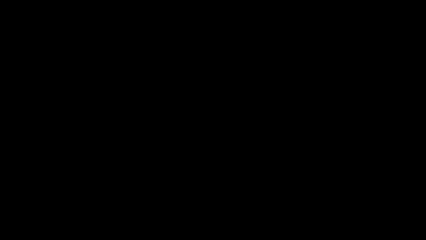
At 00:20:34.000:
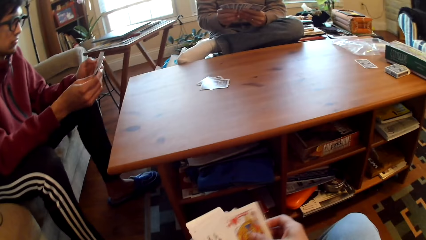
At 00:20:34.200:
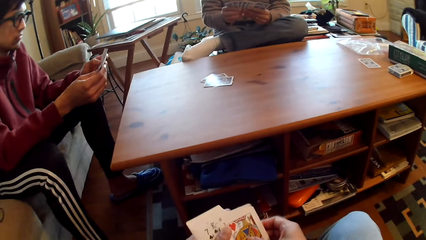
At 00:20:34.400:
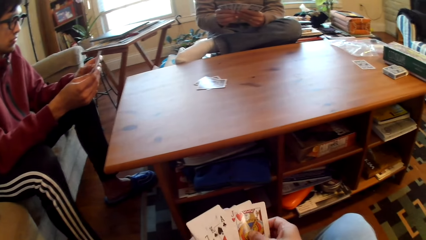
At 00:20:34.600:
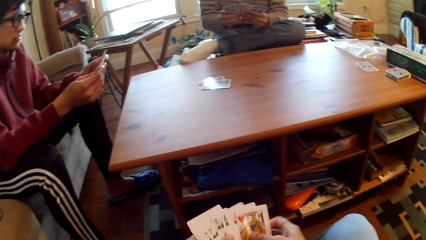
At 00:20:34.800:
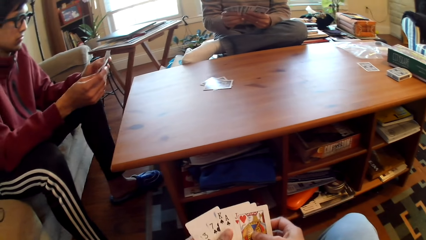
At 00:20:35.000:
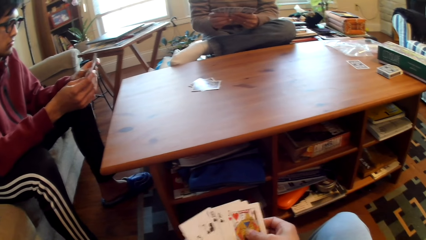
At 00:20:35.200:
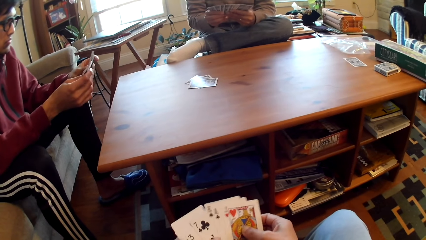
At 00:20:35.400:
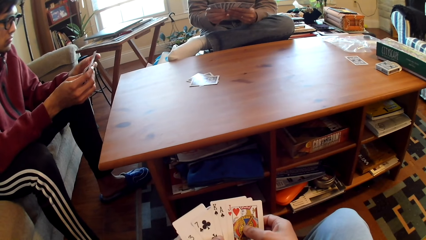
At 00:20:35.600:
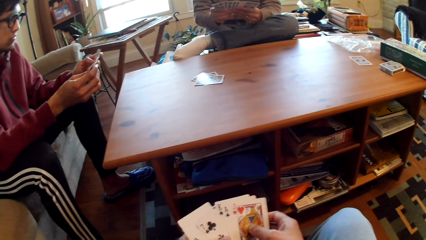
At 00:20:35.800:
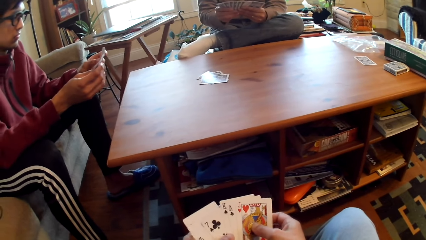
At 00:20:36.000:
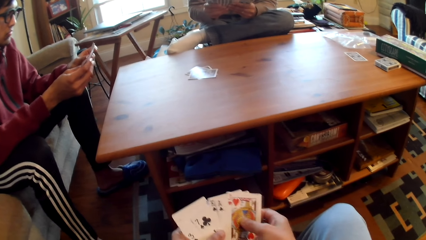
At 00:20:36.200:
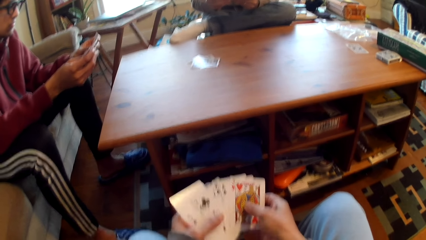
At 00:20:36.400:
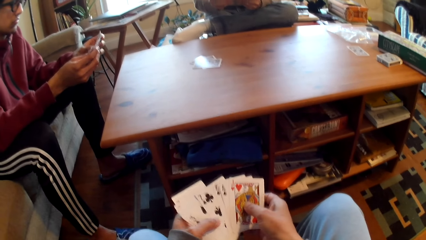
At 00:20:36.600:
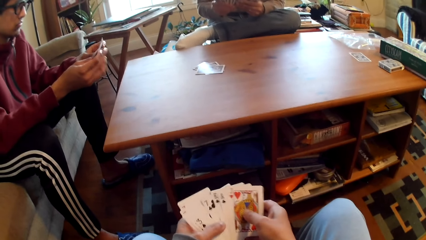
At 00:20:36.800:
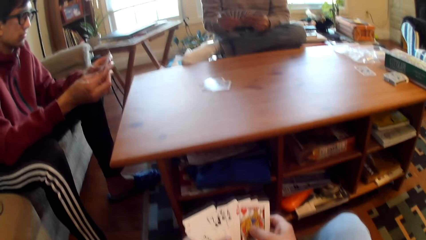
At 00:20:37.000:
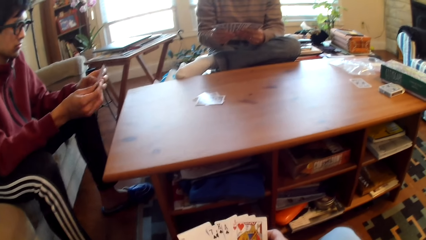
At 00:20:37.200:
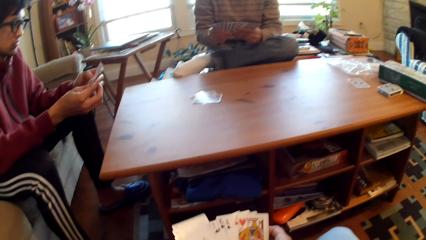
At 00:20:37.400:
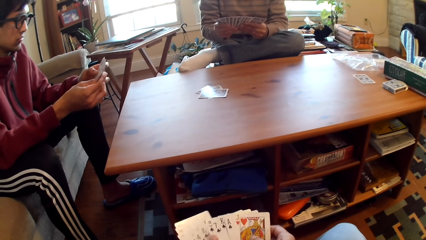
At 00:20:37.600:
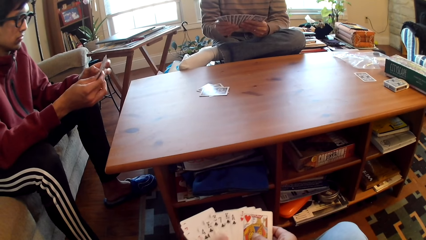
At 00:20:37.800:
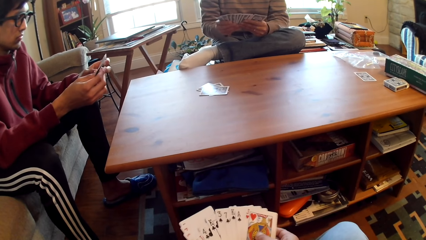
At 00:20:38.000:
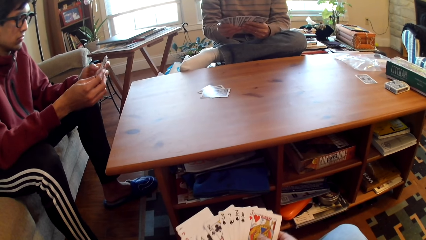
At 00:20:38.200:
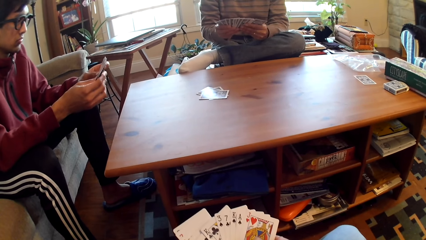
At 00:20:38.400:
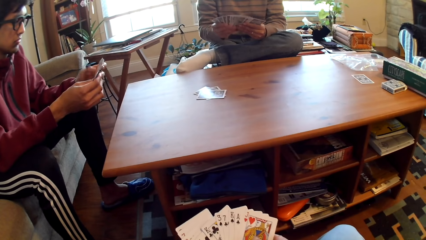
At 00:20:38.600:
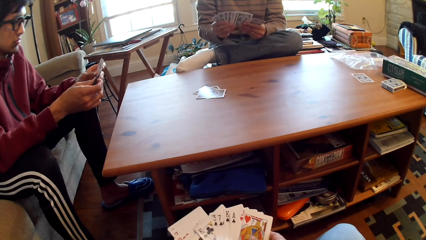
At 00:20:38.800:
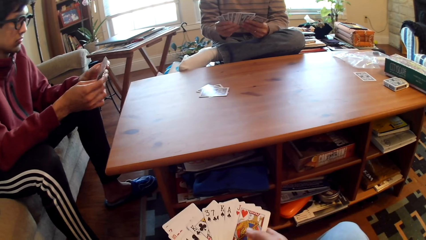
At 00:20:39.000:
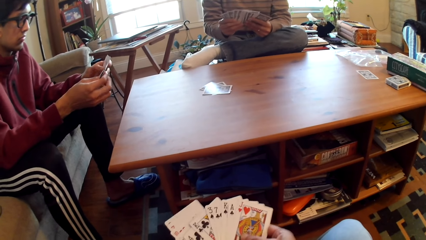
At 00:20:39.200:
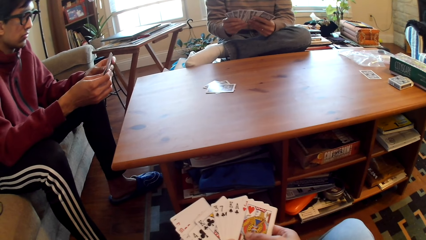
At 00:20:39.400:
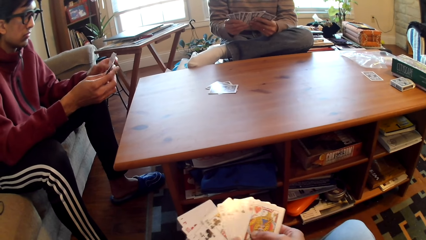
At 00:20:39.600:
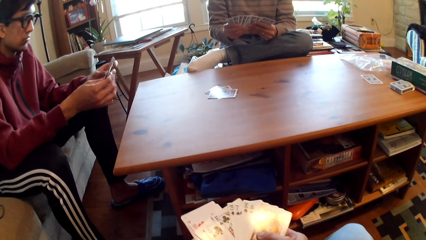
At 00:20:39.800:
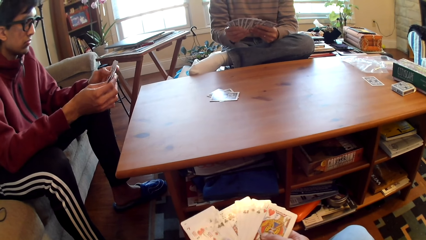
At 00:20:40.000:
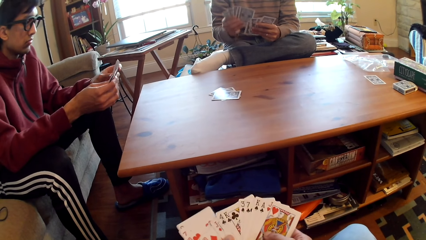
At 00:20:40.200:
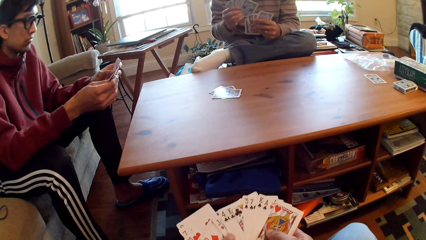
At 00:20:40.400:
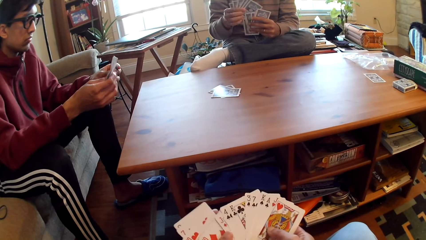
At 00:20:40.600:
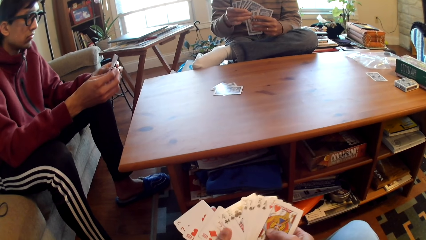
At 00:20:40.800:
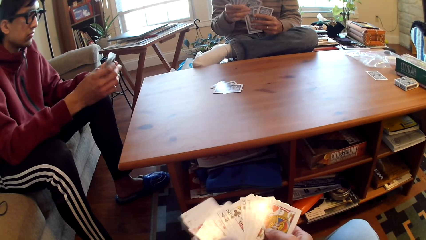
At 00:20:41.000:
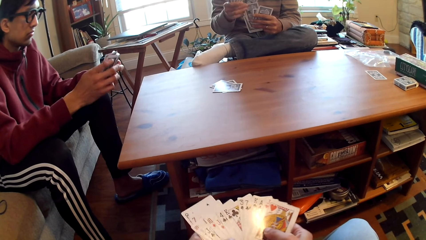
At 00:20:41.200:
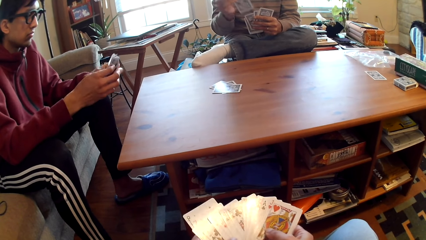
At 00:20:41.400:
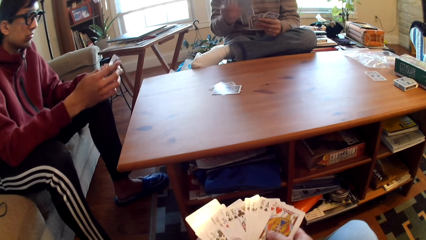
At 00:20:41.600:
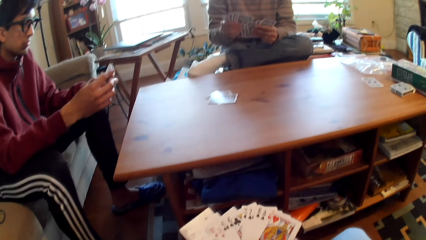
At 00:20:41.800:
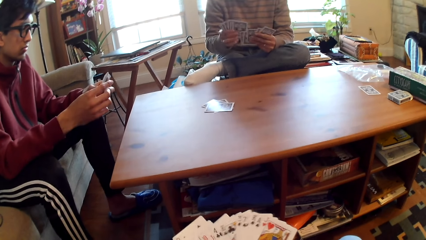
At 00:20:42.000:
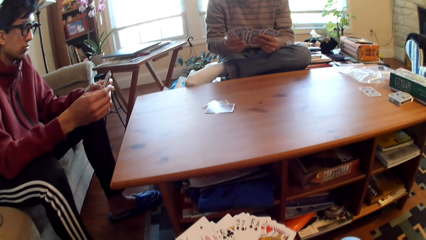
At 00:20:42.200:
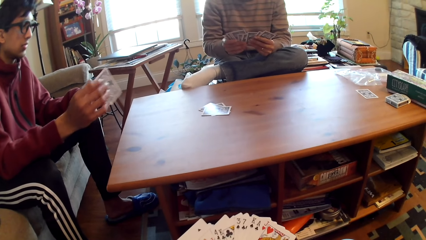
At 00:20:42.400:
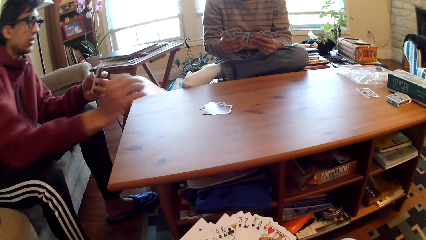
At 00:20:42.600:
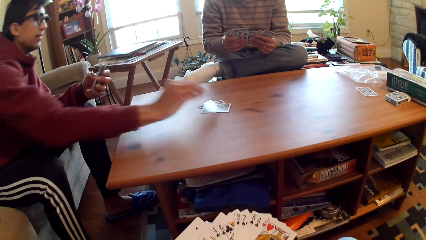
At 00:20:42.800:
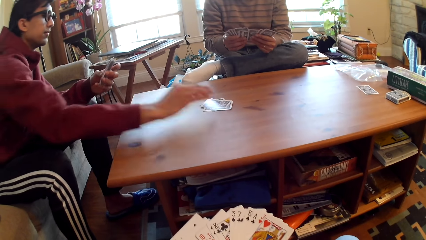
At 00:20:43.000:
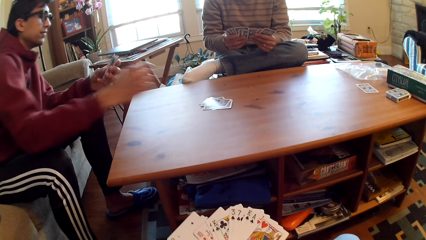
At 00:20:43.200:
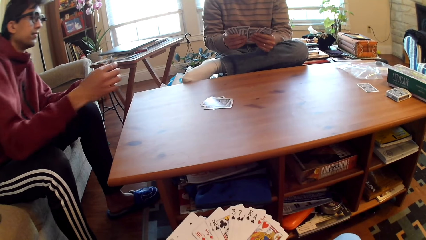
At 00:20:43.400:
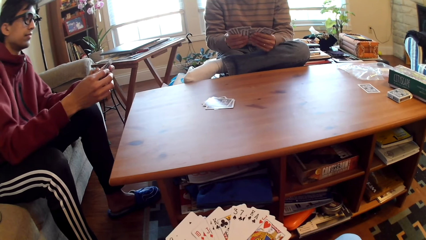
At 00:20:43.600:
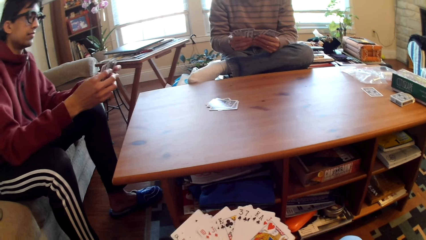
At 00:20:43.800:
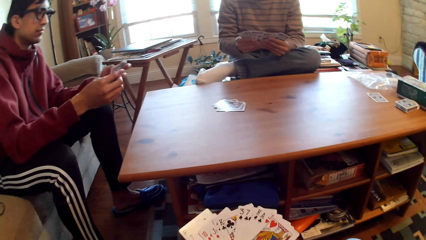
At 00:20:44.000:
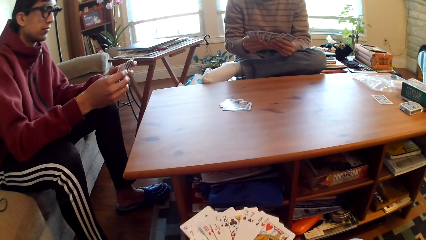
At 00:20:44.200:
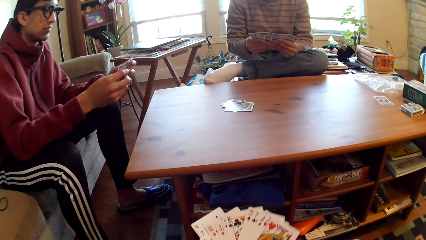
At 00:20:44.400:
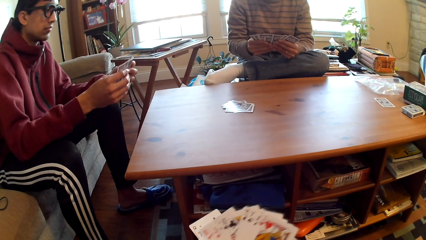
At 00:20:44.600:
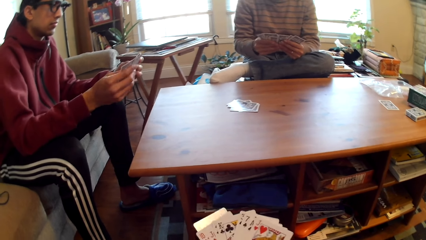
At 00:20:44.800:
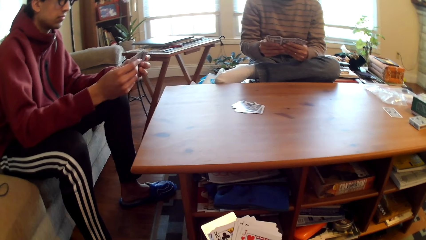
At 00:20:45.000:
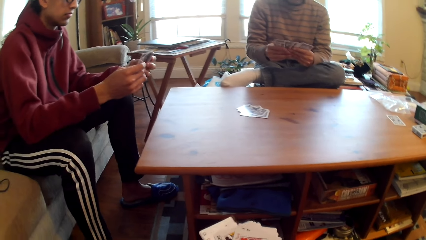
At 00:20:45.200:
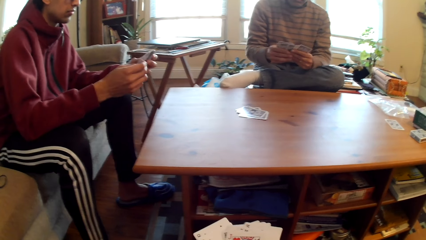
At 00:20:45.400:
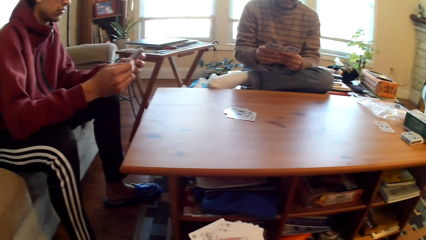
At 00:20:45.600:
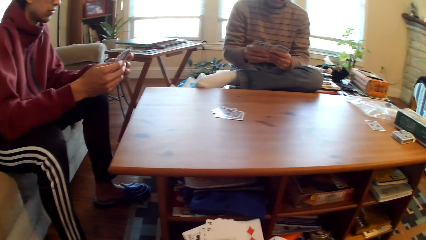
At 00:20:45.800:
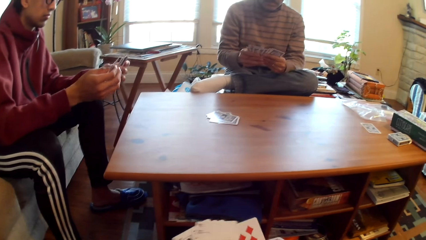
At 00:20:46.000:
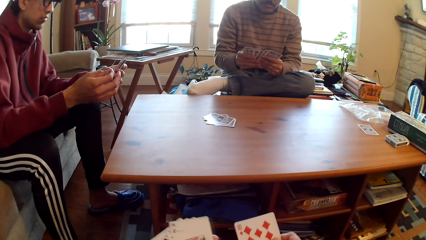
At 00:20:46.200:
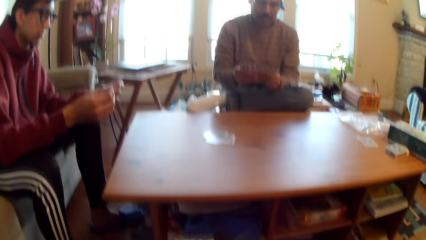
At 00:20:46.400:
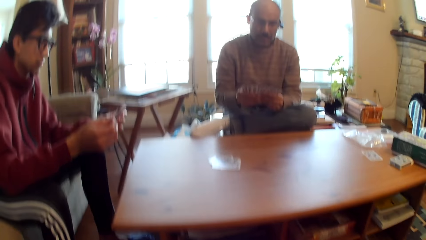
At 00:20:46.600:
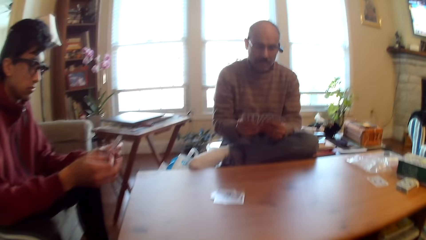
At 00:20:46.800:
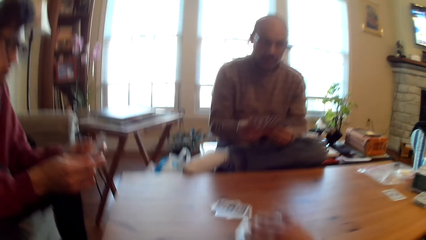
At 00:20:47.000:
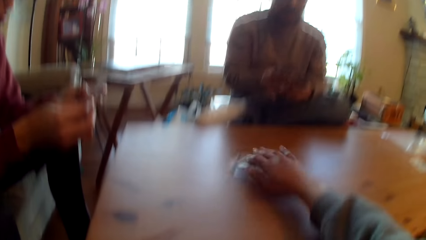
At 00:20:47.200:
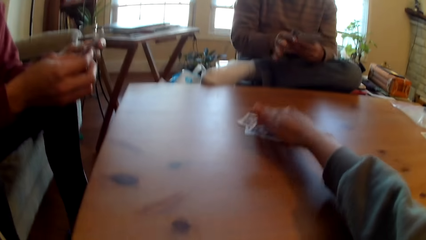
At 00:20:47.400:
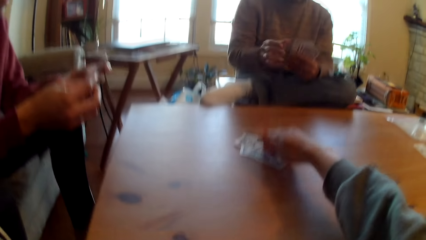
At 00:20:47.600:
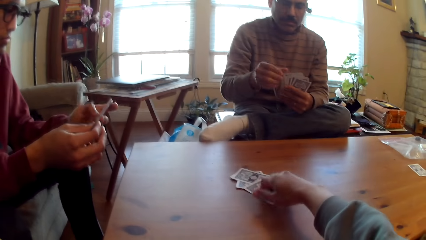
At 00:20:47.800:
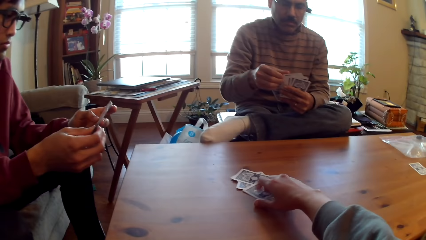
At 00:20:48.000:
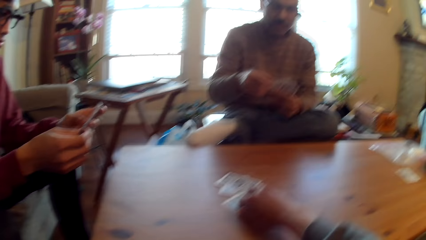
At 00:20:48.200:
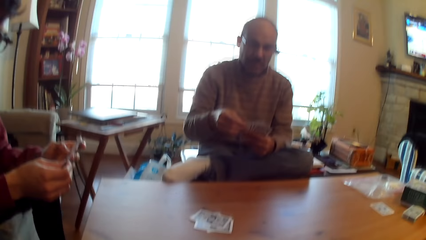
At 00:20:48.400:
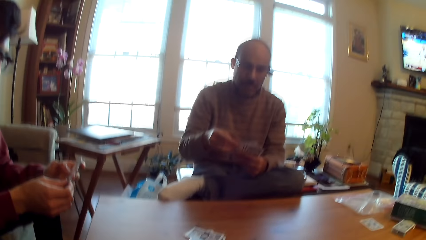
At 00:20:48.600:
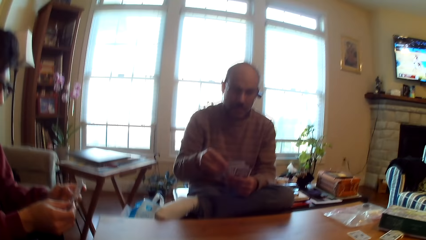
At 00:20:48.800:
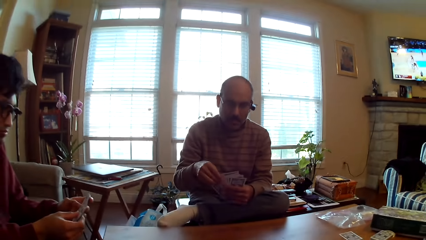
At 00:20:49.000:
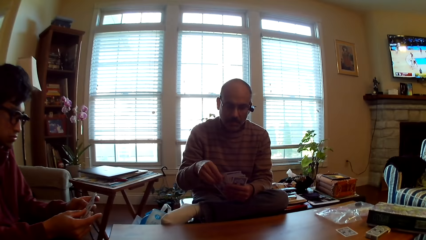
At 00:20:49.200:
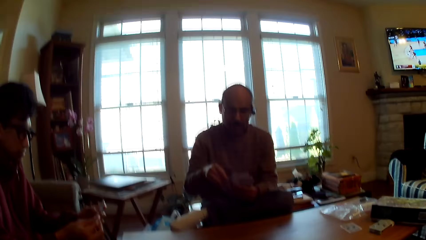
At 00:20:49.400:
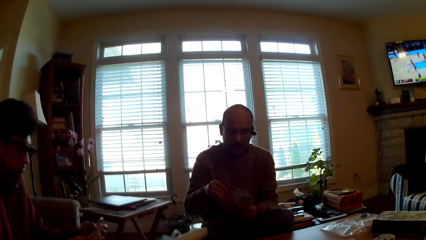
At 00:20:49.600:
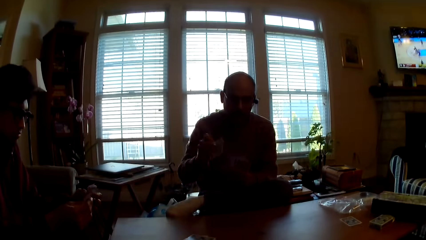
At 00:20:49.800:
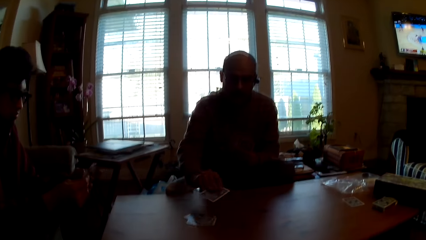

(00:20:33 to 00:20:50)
The camera wearer selects cards. A man plays poker and puts the card on the table. The man selects poker cards. The camera wearer plays poker and puts the card on the table.
